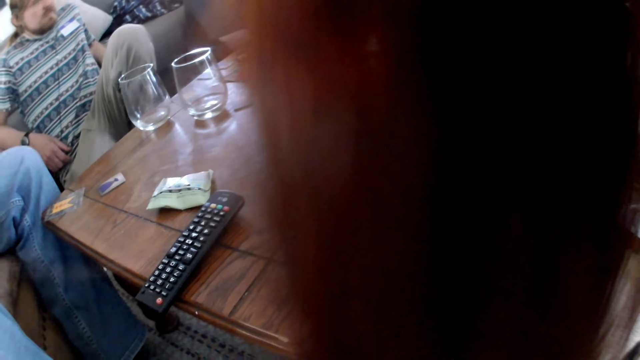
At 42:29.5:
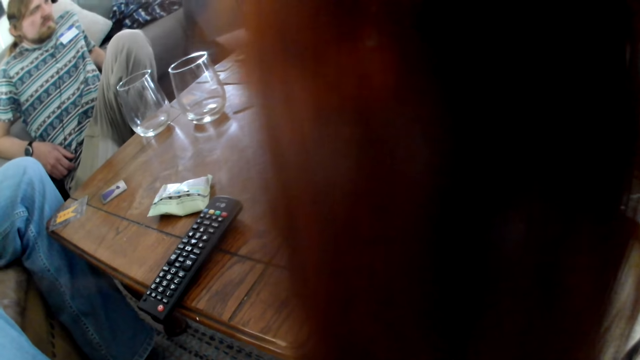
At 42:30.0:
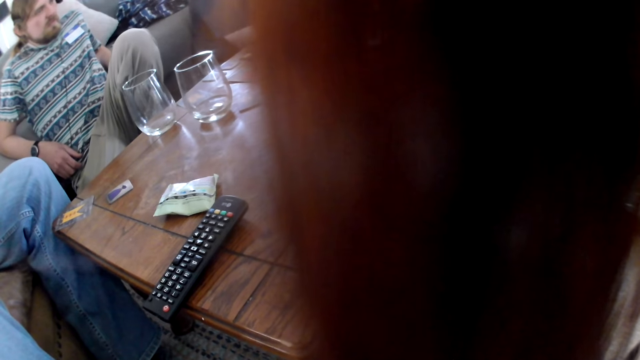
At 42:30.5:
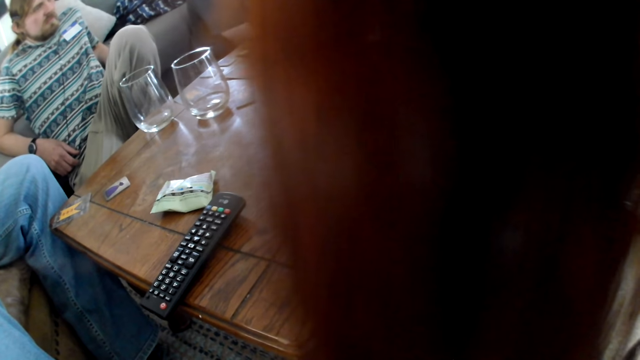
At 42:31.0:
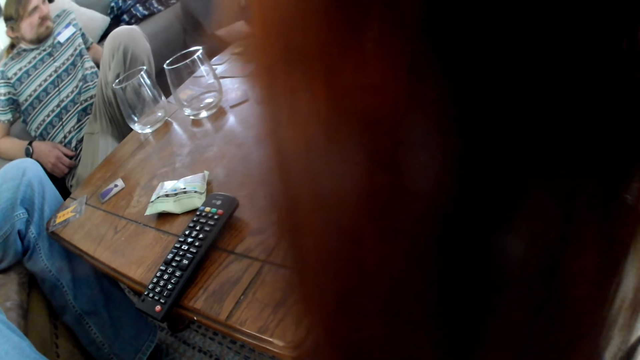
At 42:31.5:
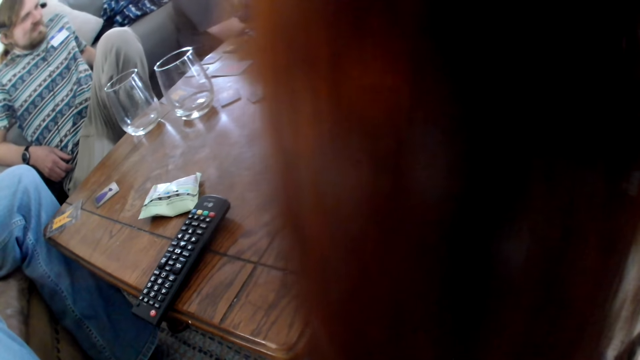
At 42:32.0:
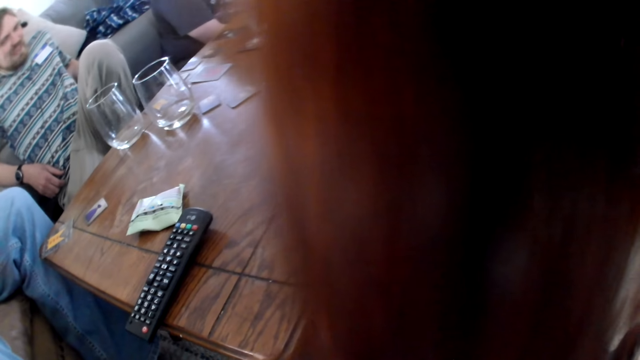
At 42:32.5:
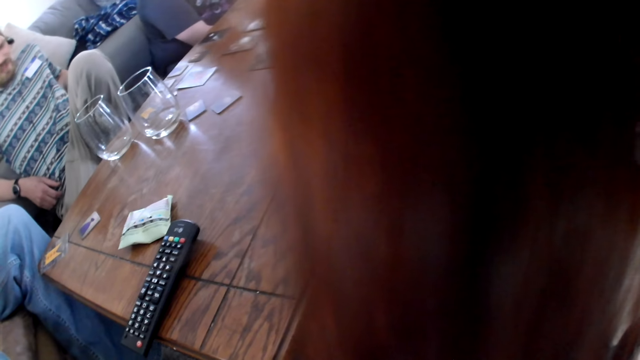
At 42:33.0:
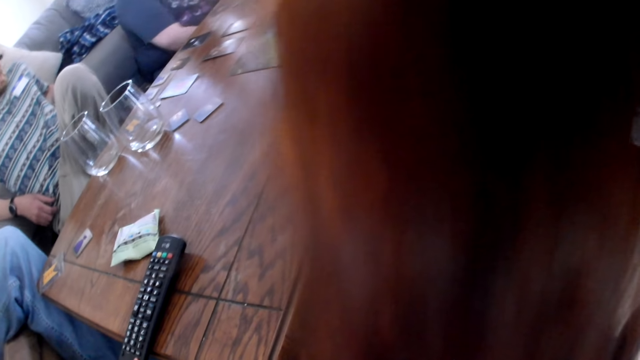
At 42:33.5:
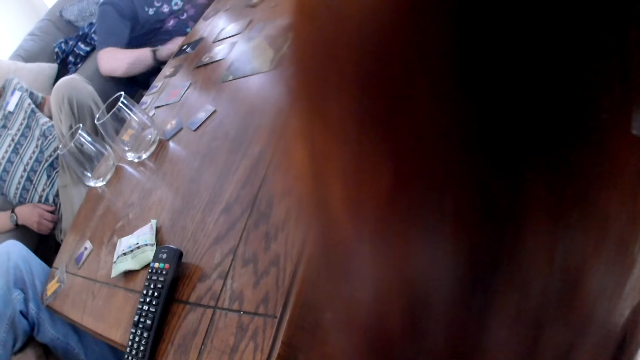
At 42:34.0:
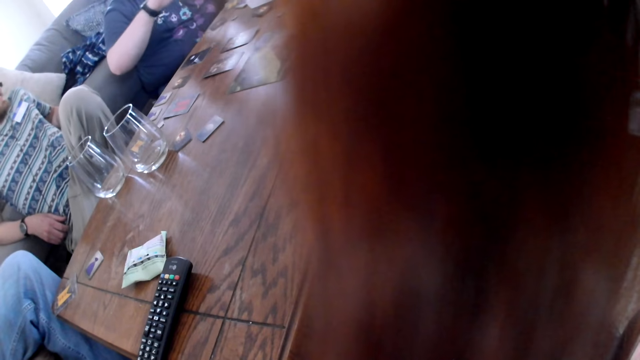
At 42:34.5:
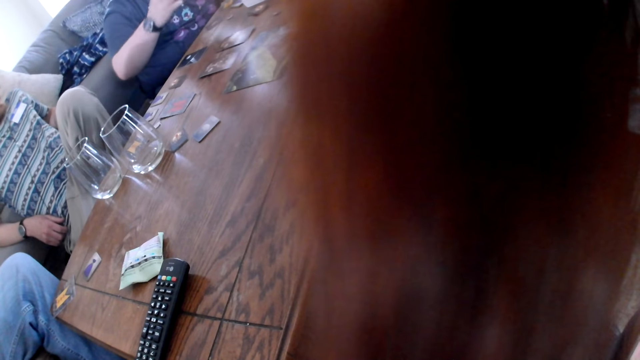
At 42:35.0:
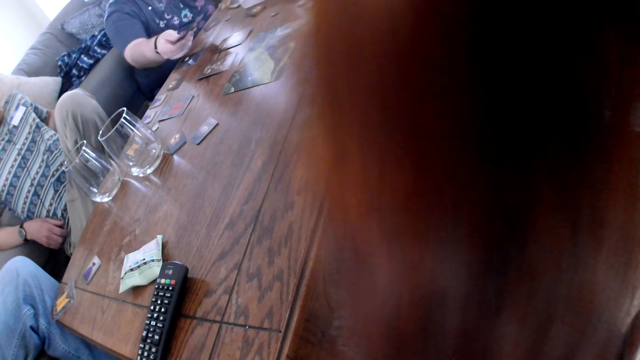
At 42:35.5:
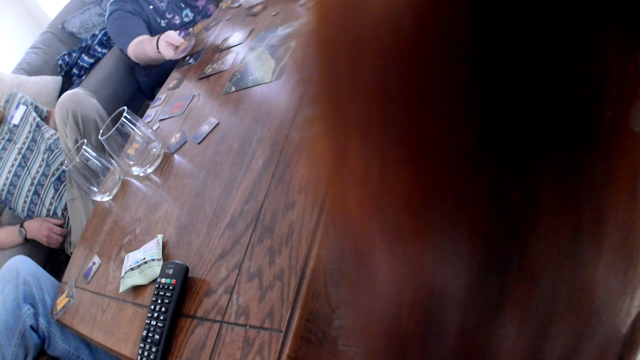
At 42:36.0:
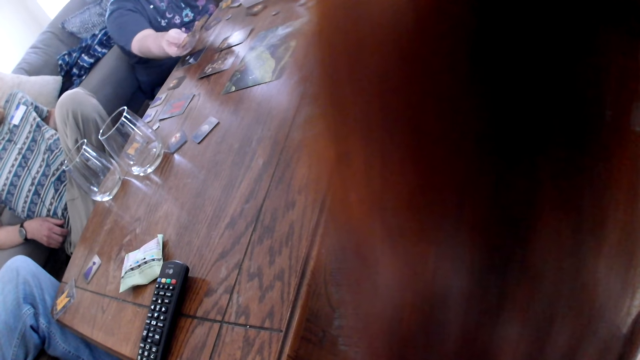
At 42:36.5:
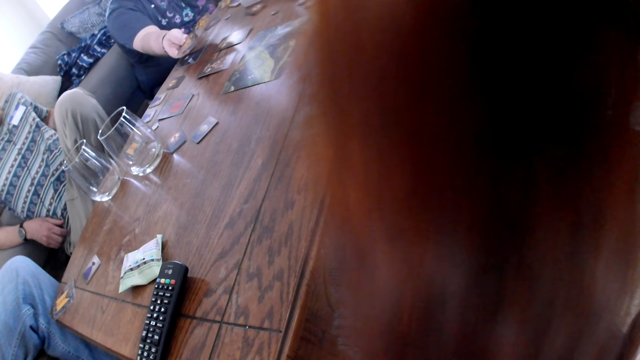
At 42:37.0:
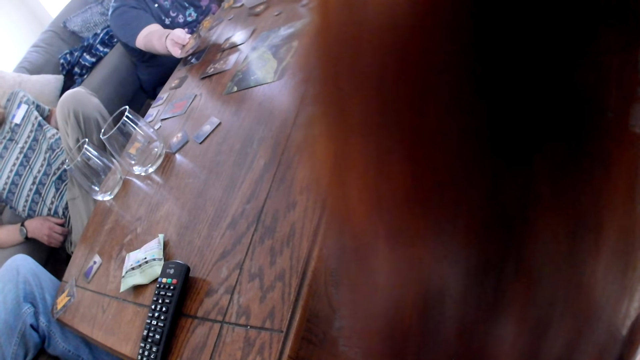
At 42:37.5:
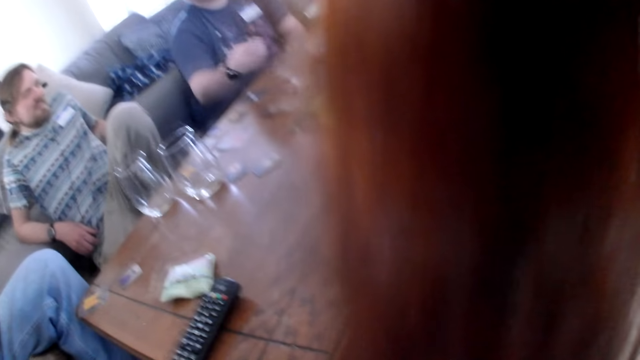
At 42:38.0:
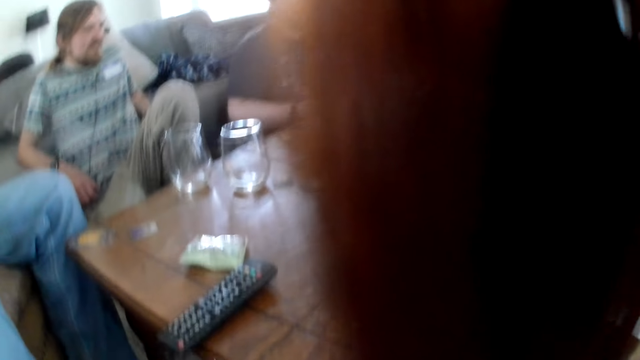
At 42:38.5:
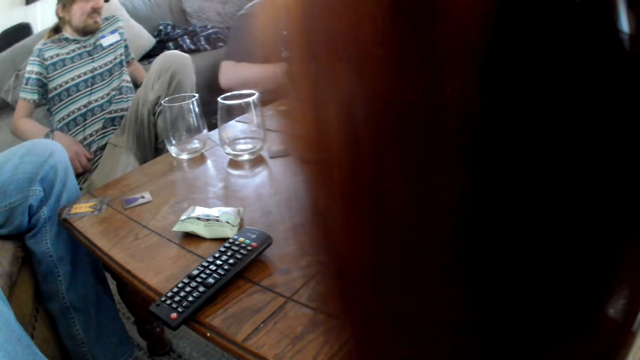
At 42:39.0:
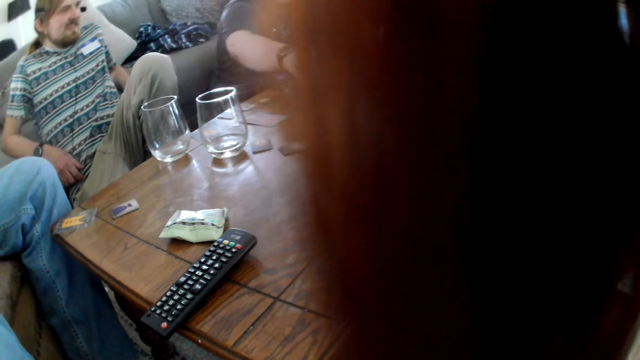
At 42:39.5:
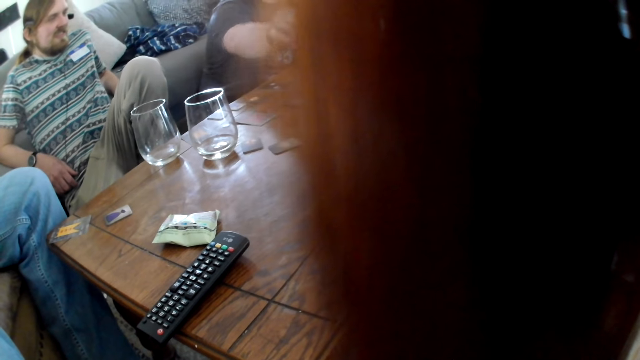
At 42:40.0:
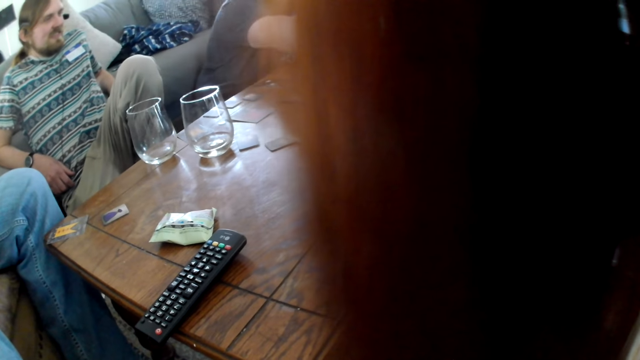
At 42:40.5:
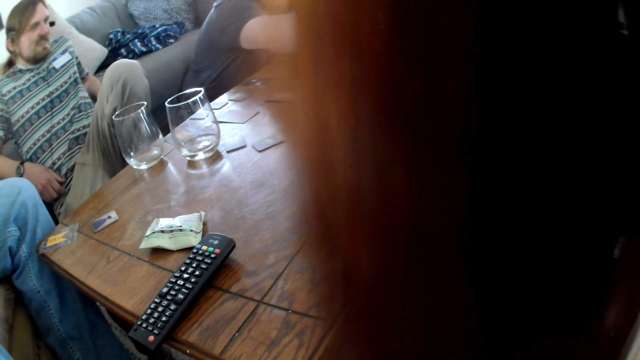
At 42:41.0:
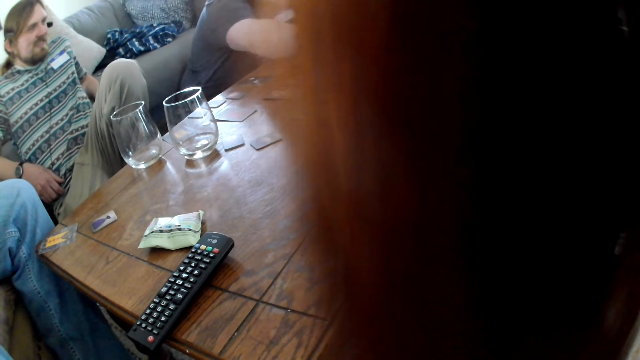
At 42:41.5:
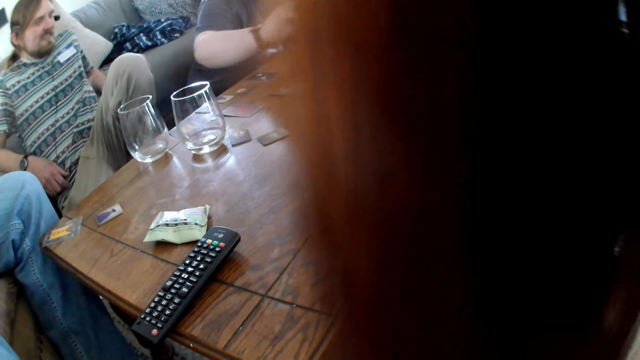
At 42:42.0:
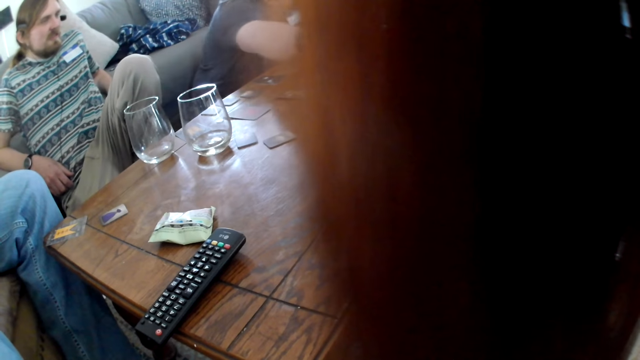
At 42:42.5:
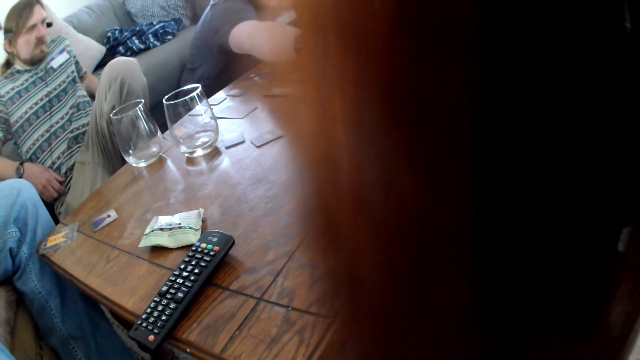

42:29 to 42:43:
The man holds some cards with his right hand. The man stretches his right hand.

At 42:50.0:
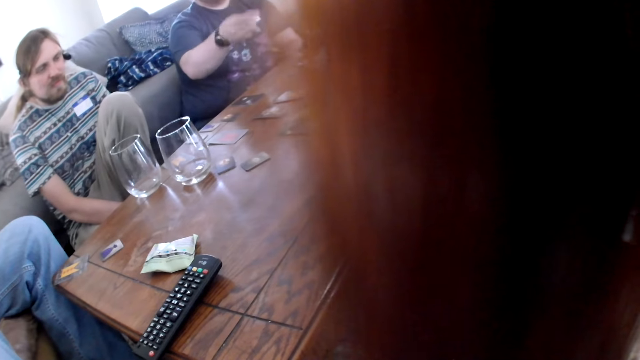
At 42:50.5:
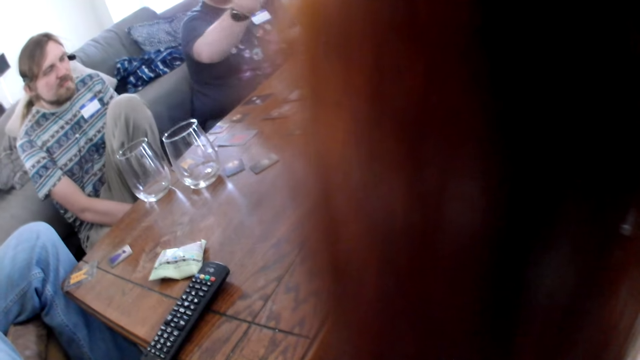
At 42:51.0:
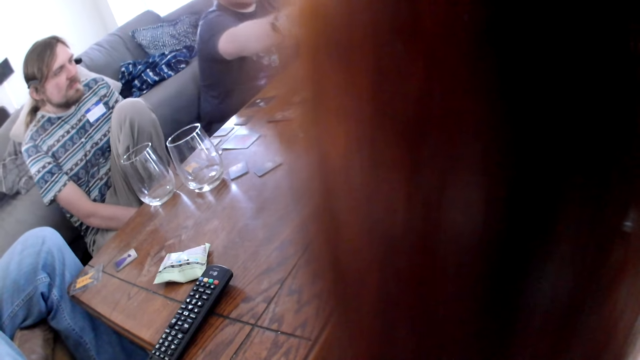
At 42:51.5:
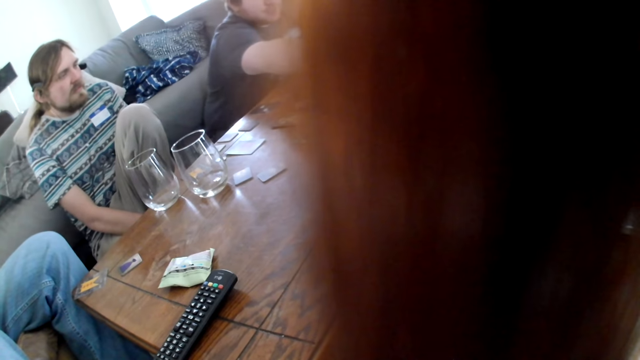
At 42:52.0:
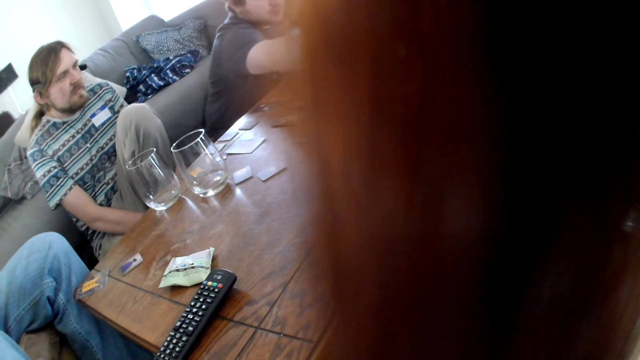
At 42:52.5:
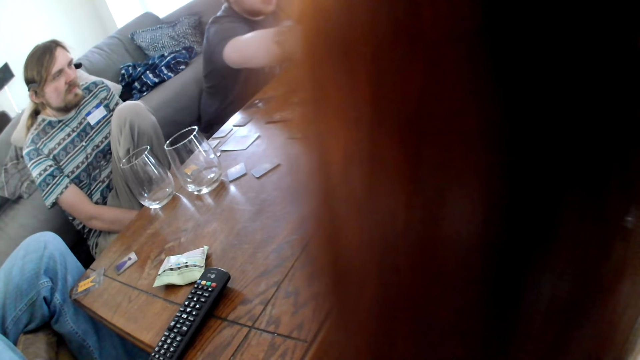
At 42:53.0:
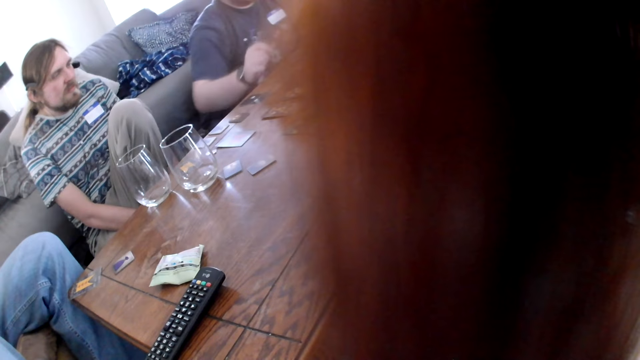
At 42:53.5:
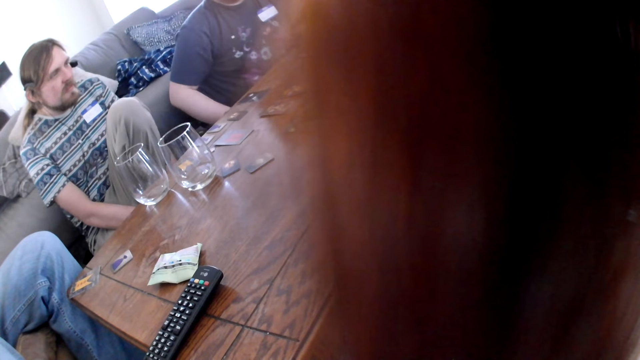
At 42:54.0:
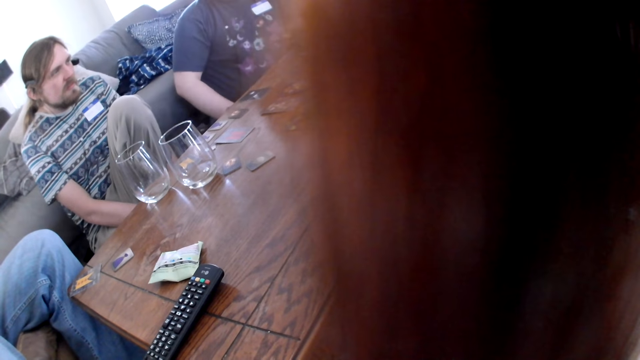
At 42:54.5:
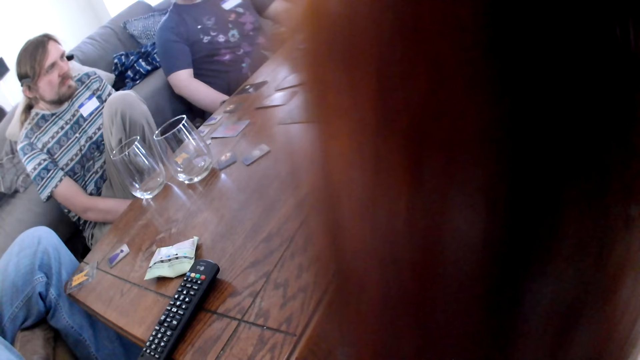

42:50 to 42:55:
The man holds out a card with his right hand.

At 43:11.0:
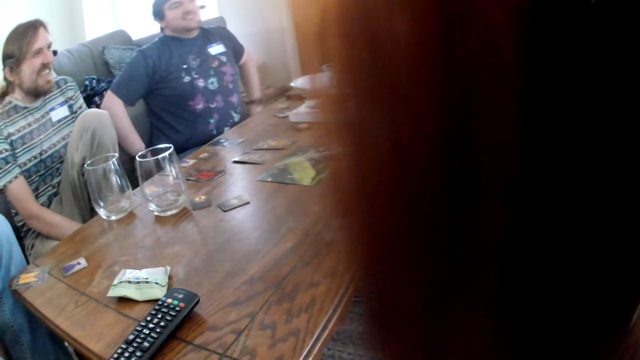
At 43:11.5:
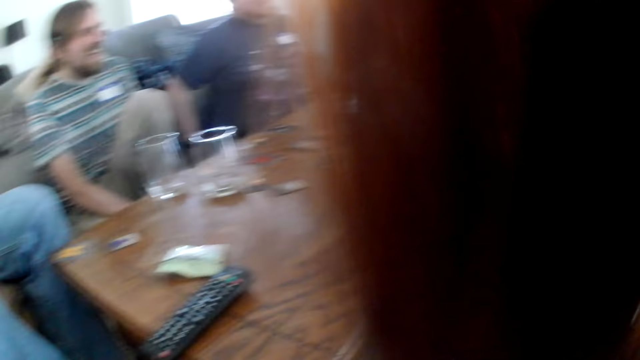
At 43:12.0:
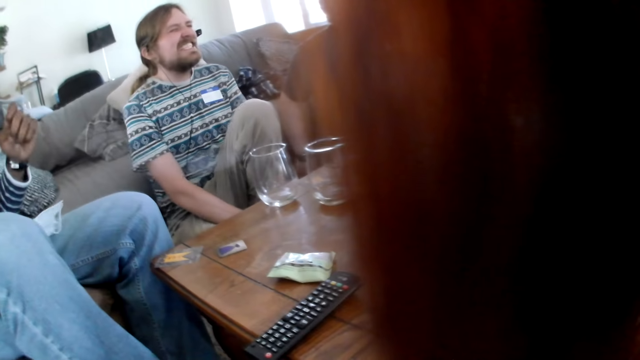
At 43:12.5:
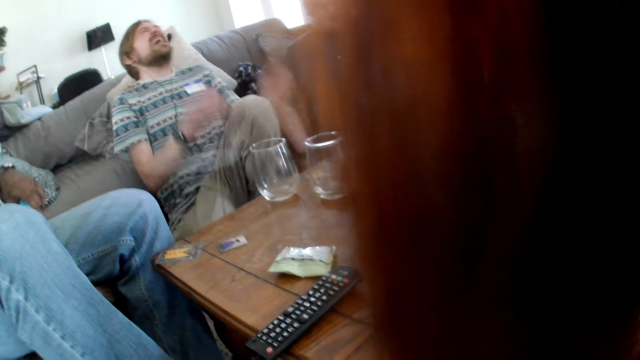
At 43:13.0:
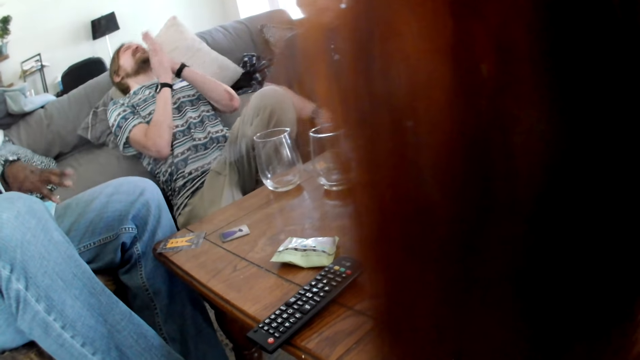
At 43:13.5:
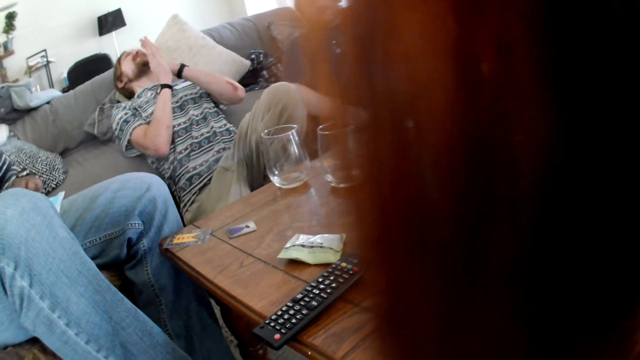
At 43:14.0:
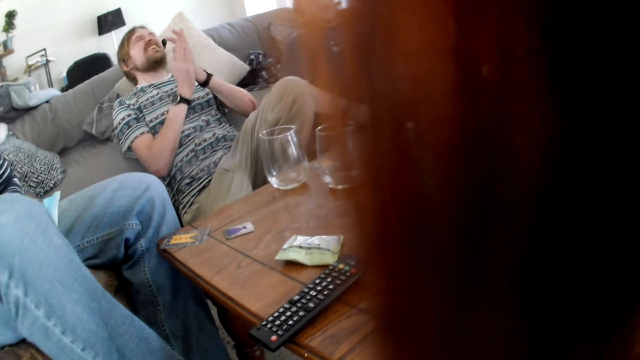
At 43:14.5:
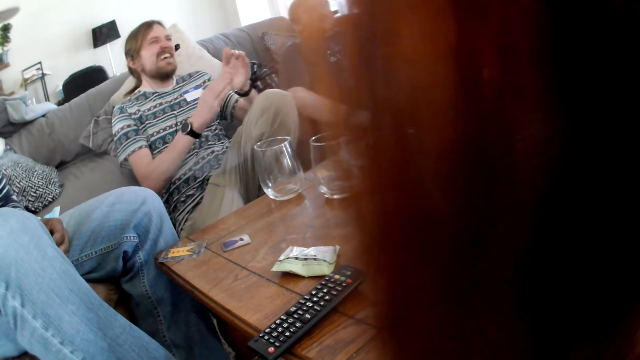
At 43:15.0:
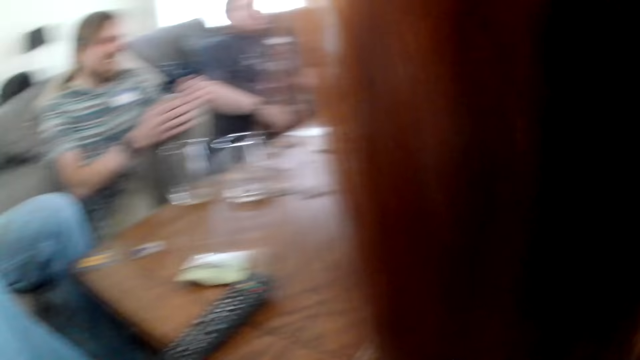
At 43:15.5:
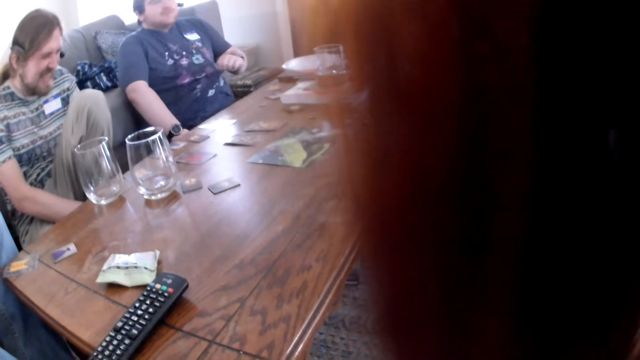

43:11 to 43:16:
The man claps his hands.
